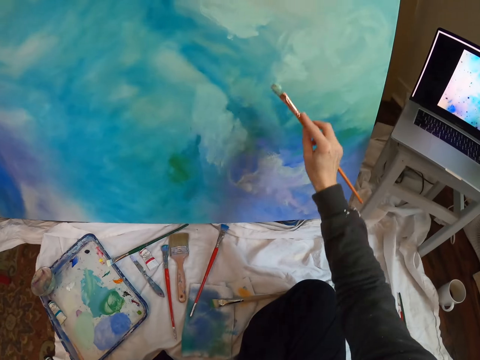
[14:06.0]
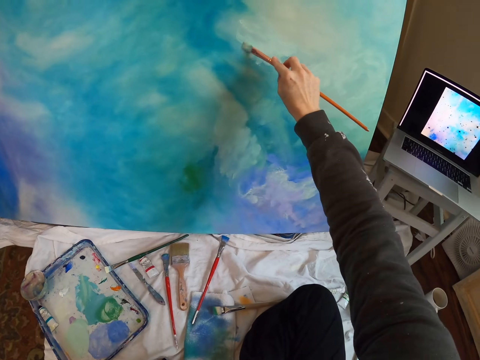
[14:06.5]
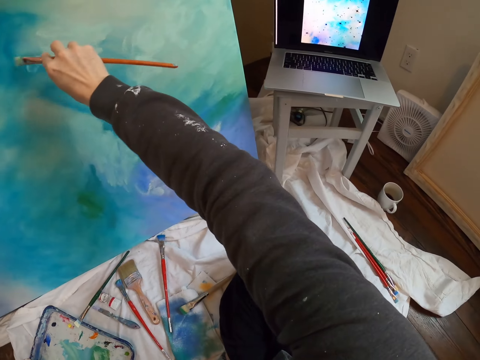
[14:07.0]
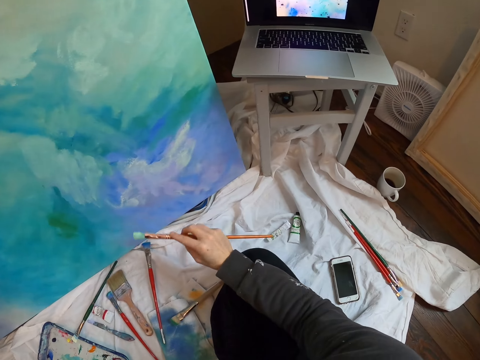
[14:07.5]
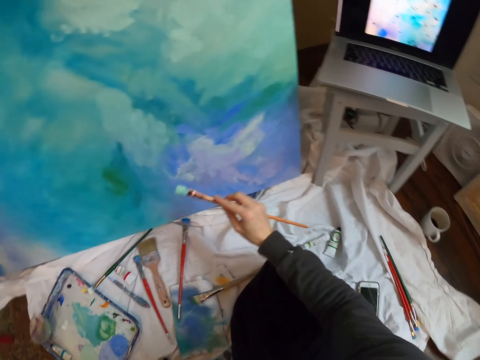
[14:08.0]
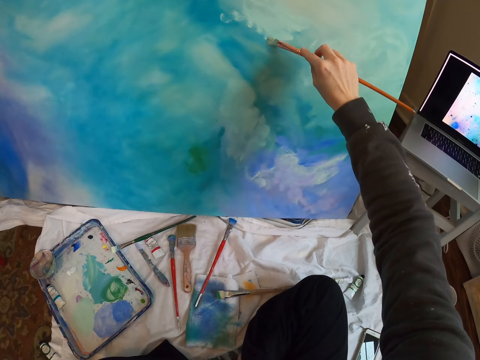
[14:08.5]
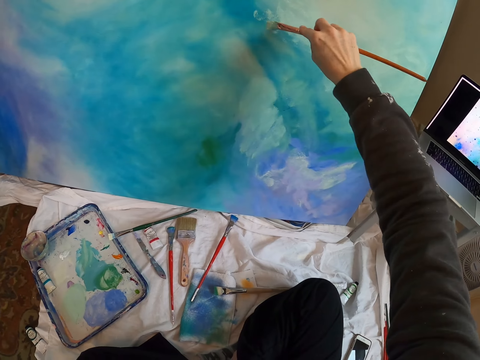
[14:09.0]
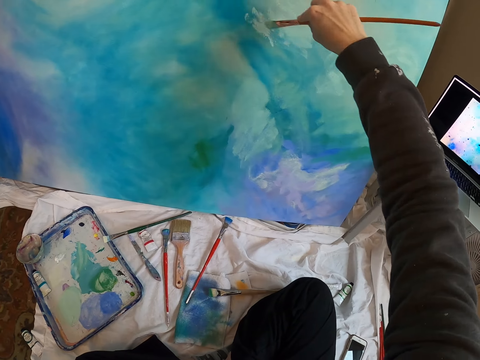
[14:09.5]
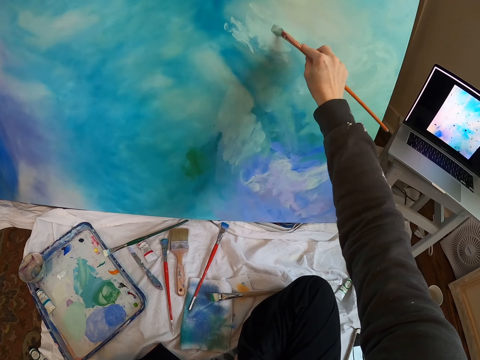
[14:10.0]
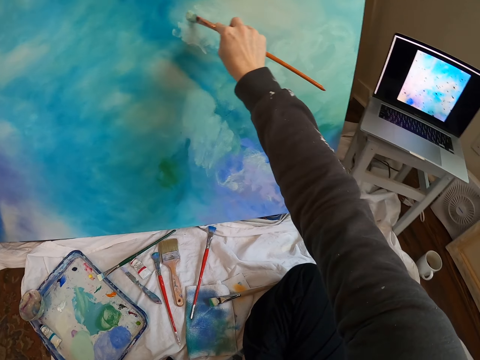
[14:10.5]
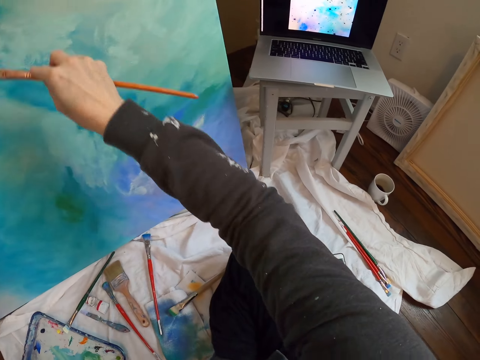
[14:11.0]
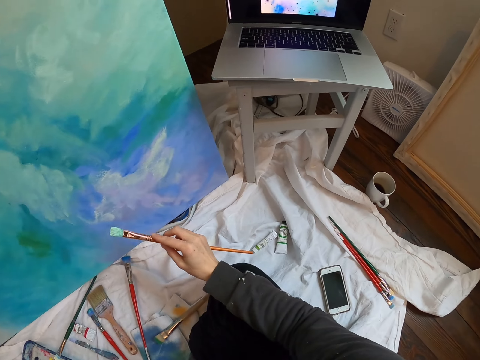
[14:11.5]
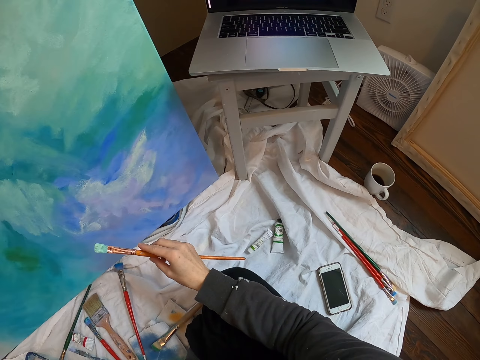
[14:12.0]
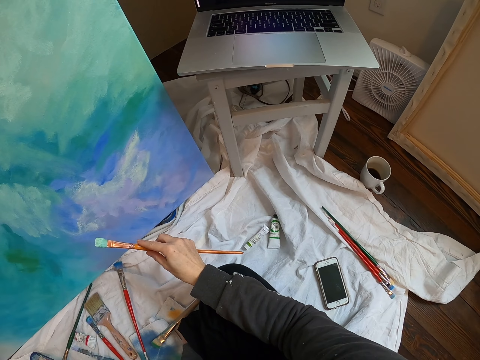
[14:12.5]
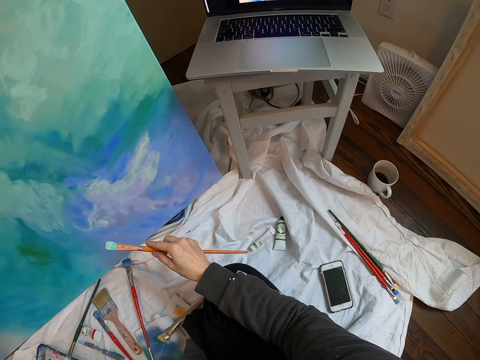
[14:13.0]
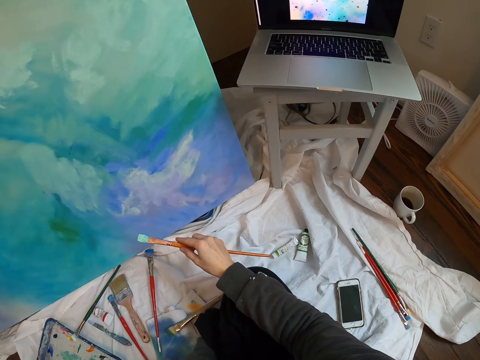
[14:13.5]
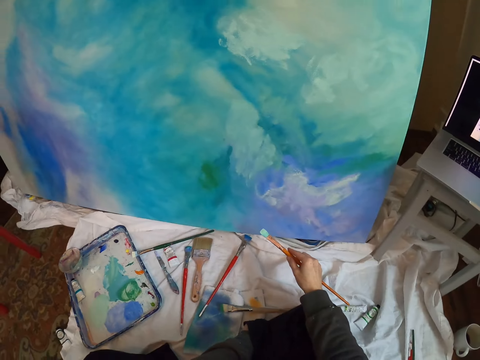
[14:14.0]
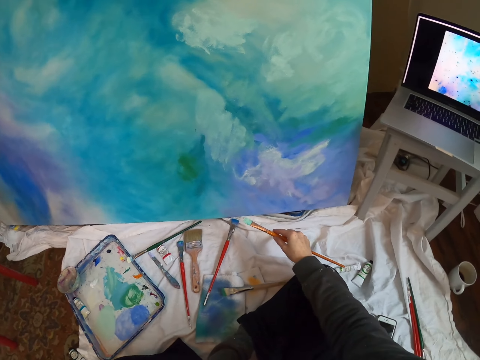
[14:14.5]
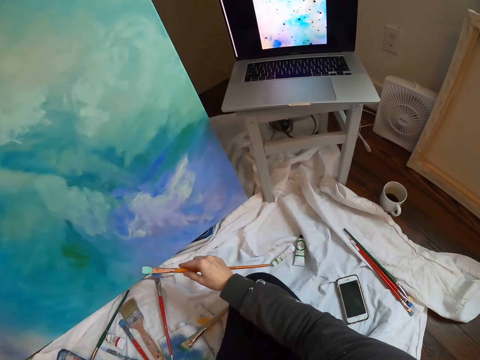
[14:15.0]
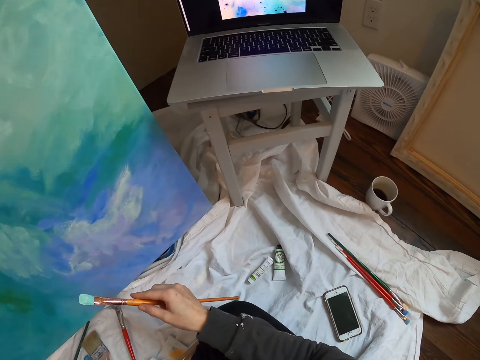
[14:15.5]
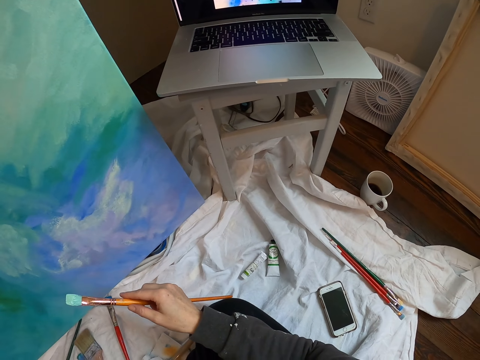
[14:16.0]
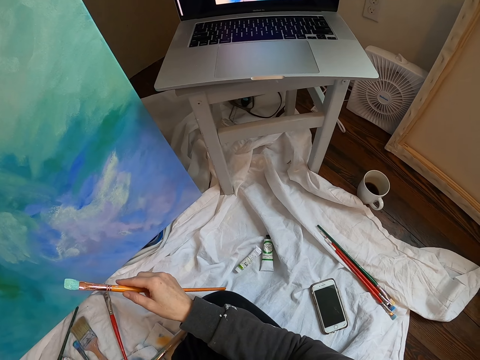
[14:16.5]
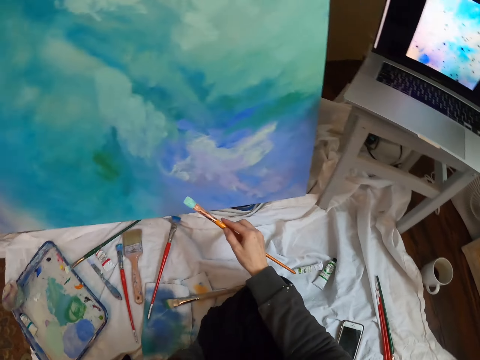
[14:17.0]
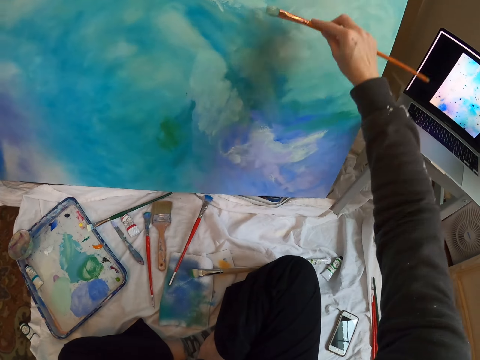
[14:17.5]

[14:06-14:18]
The camera wearer looks at the laptop. They paint the paint board. They look at the laptop.

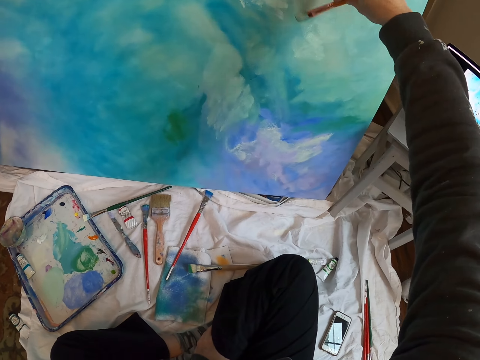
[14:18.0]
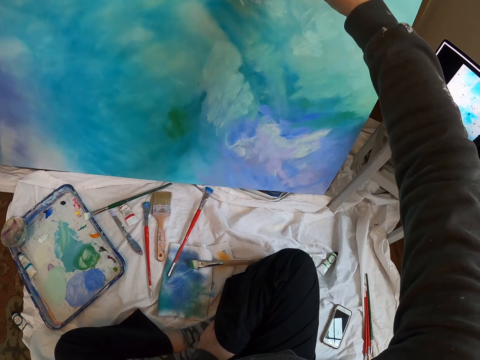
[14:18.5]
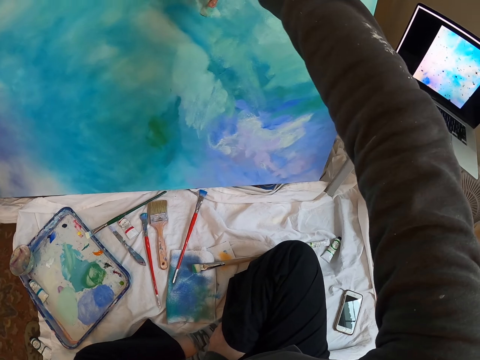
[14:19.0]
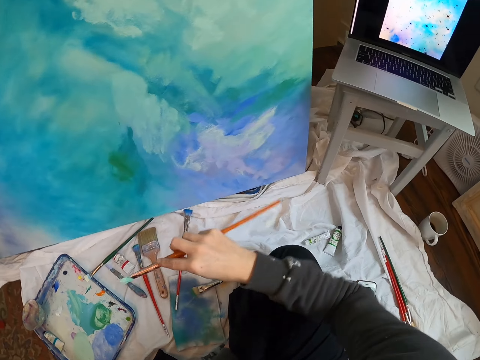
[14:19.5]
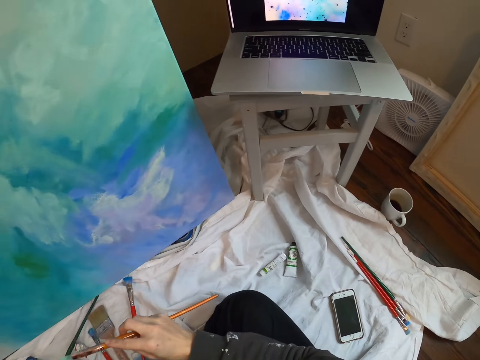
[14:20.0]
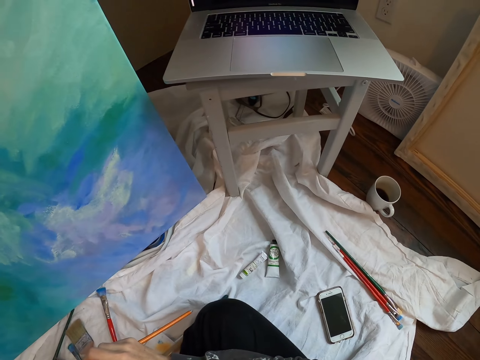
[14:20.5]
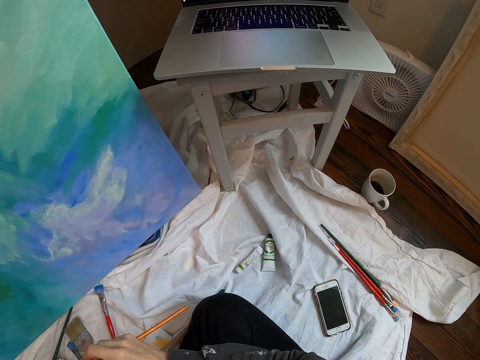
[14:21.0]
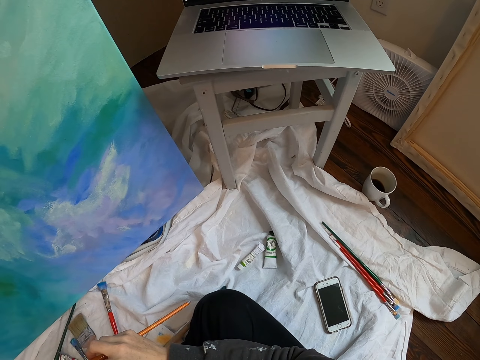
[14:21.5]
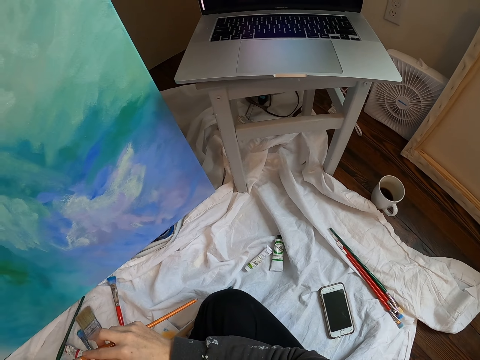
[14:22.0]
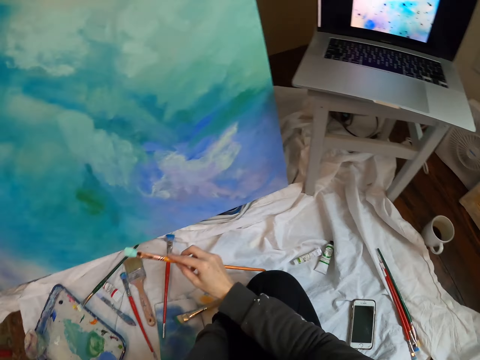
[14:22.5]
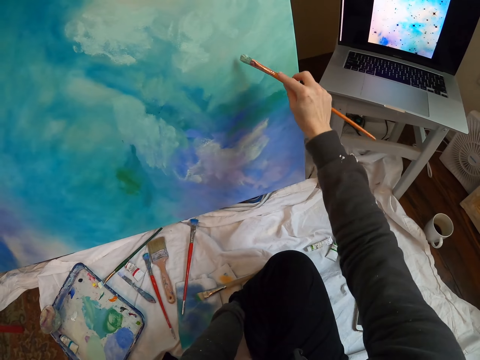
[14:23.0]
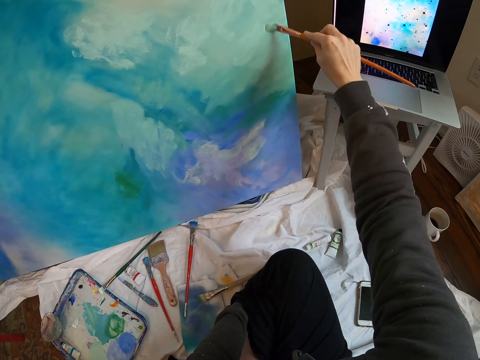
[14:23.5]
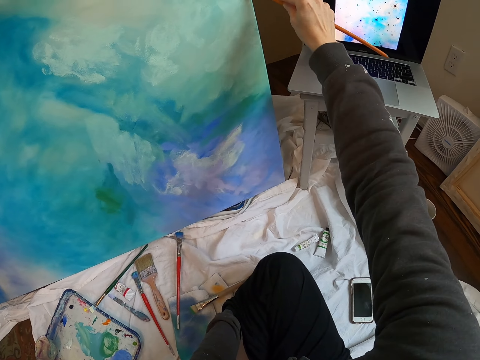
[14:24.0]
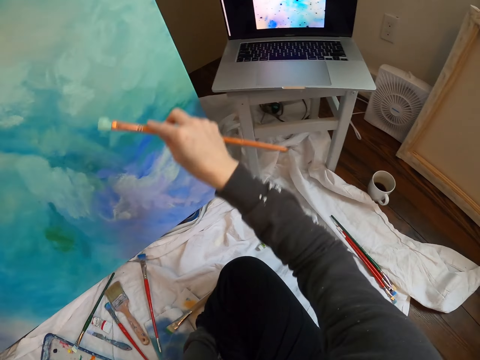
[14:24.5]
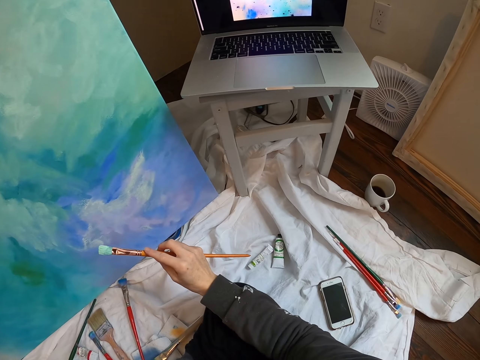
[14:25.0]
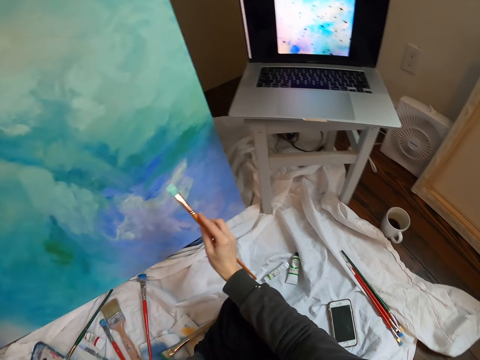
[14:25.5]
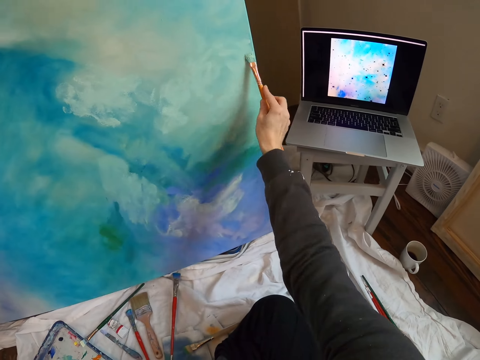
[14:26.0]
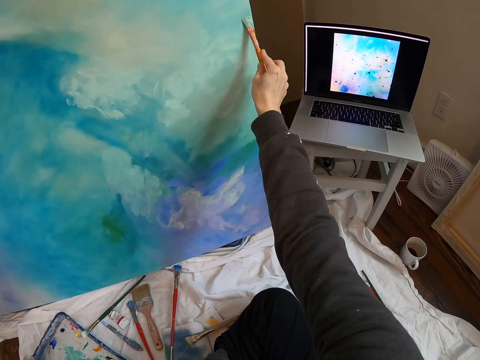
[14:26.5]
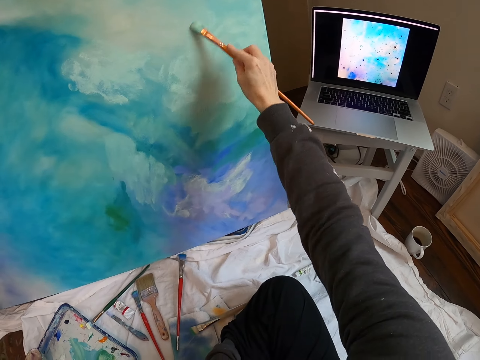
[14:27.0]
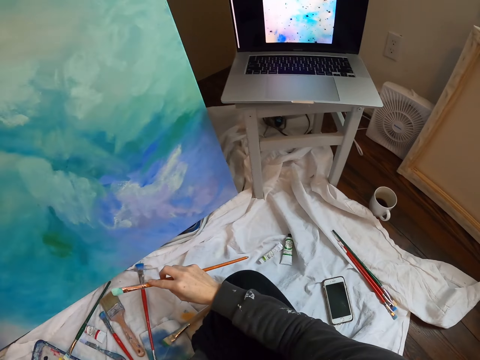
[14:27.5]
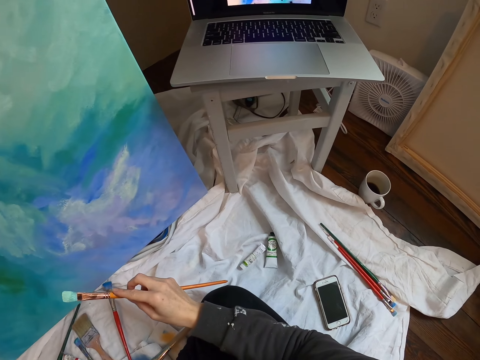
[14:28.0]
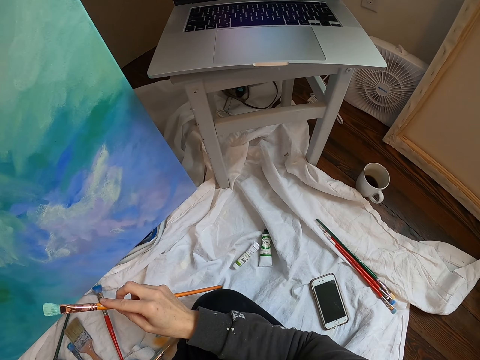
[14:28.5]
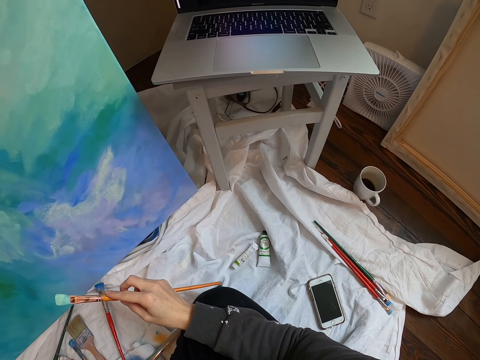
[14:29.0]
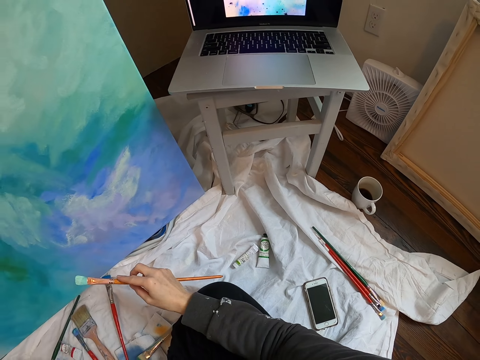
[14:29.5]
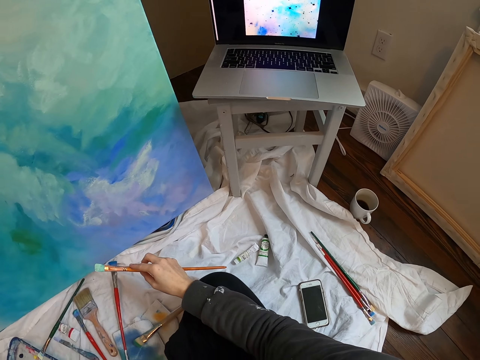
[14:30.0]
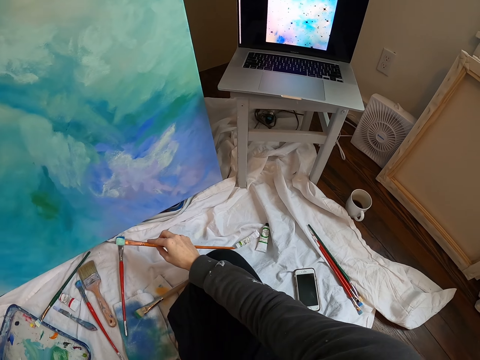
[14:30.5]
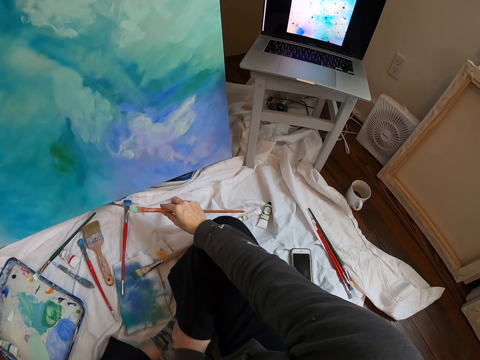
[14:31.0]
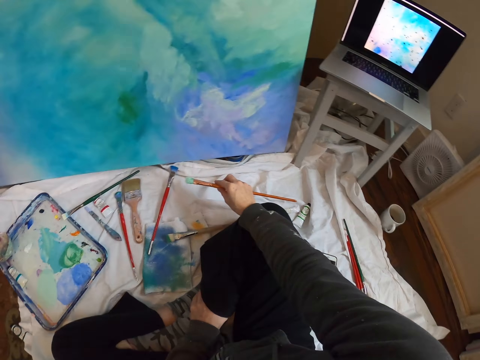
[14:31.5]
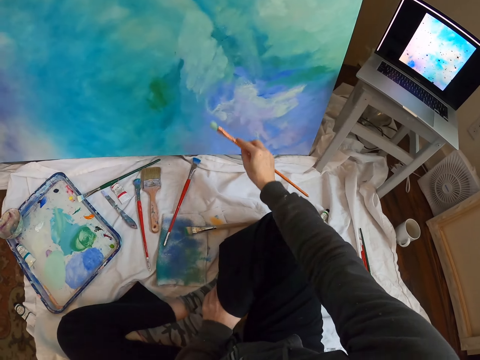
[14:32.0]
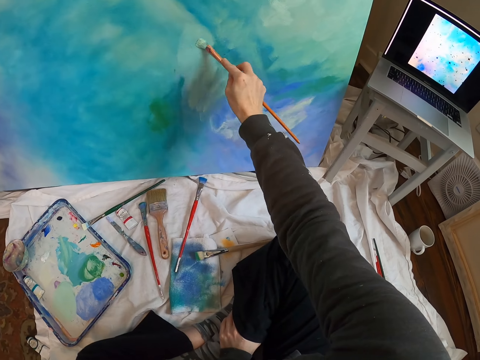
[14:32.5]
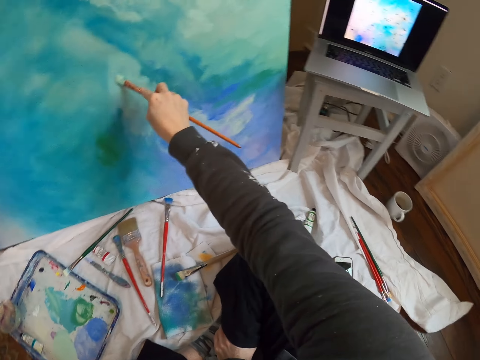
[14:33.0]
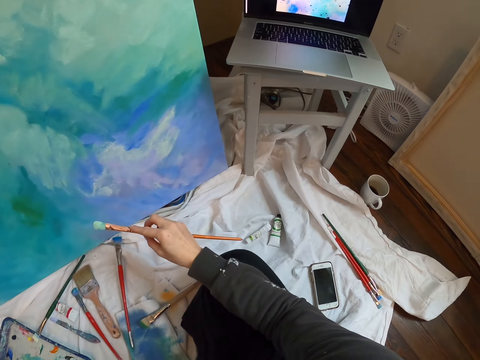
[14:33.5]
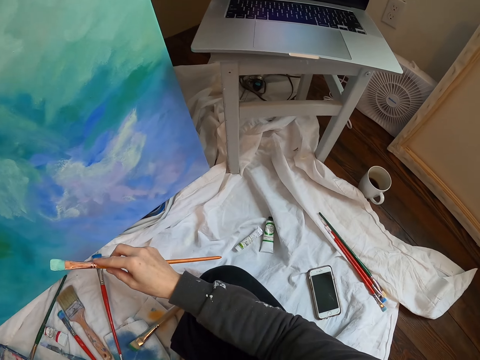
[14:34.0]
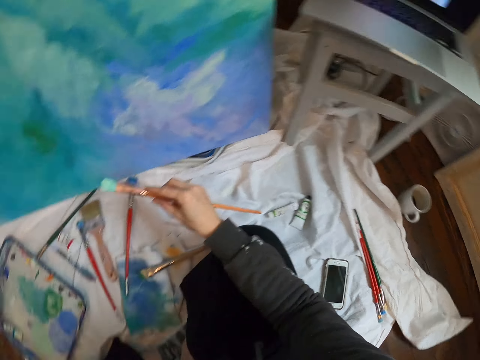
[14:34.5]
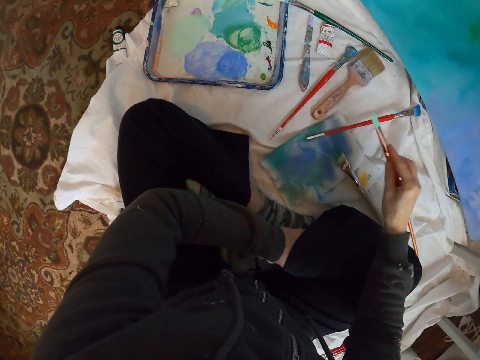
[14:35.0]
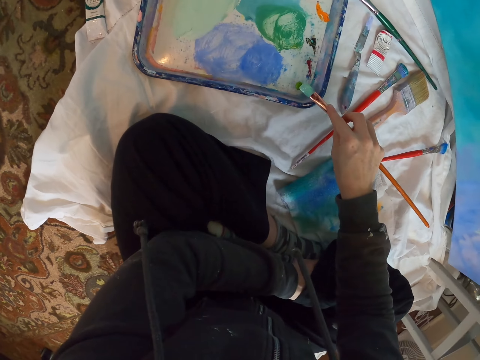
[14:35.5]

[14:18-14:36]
The camera wearer paints wall art with a paint brush. They look at the laptop. They paint the wall art with the paint brush. They look at the laptop. They paint the wall art with the paint brush. They look at the laptop. They paint the wall art with the paint brush. They look at the laptop.
